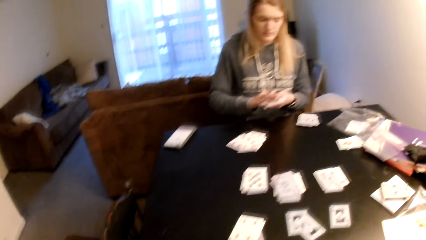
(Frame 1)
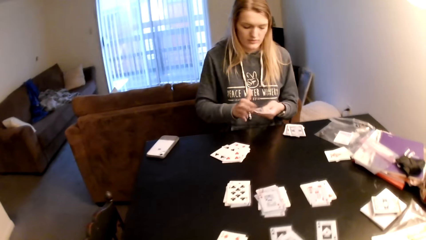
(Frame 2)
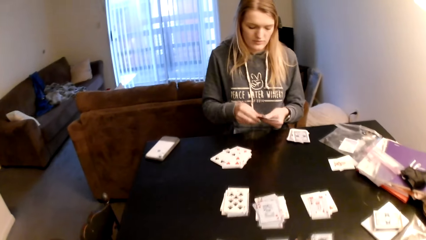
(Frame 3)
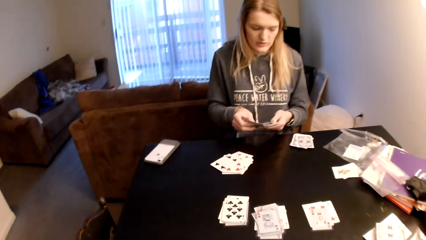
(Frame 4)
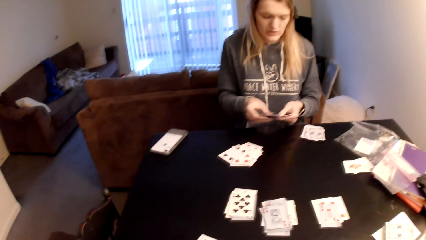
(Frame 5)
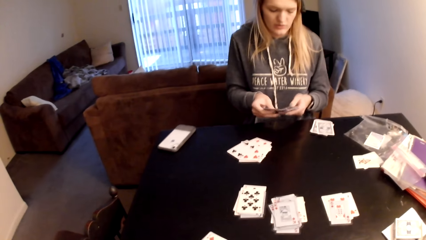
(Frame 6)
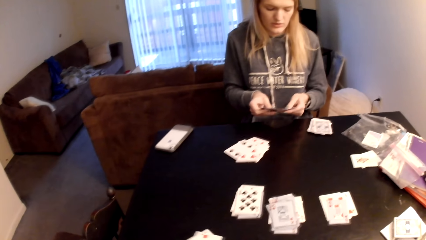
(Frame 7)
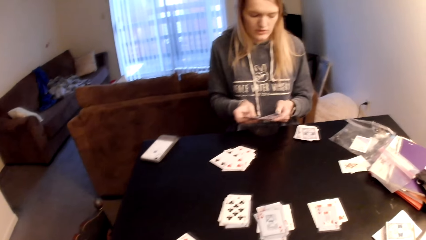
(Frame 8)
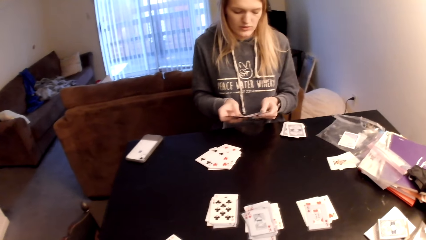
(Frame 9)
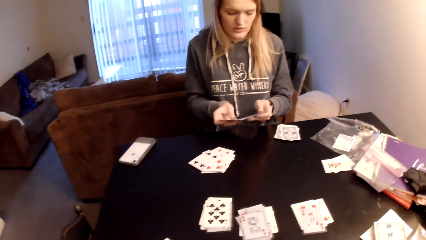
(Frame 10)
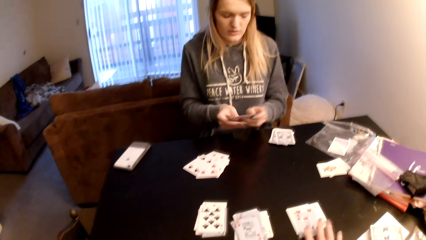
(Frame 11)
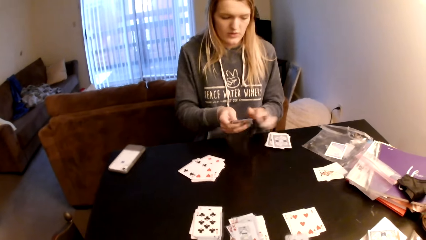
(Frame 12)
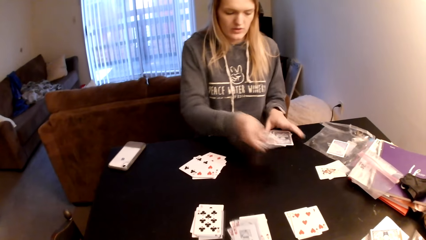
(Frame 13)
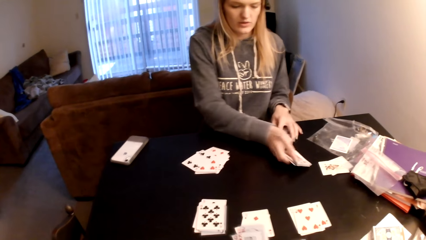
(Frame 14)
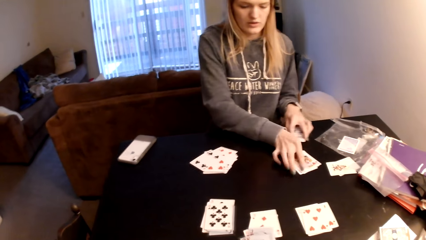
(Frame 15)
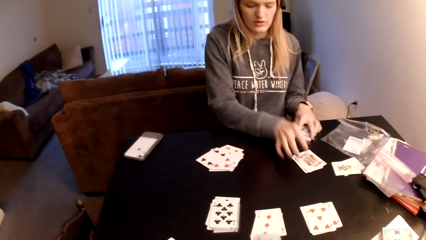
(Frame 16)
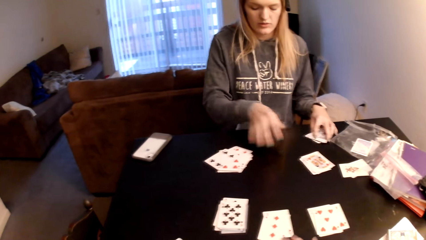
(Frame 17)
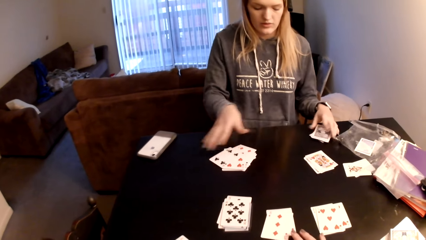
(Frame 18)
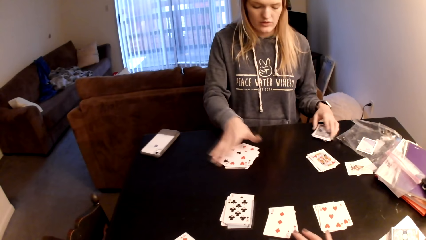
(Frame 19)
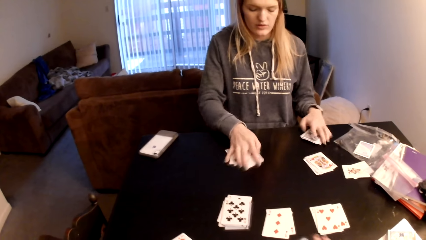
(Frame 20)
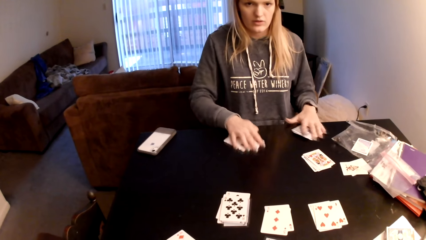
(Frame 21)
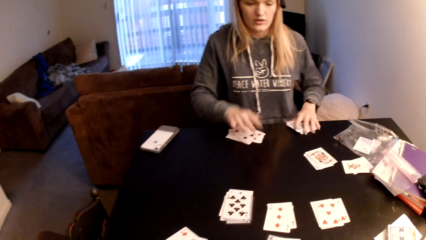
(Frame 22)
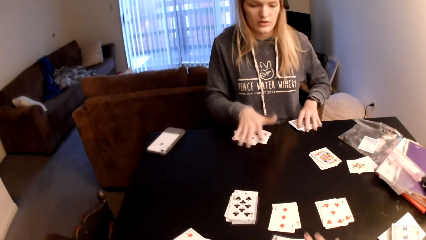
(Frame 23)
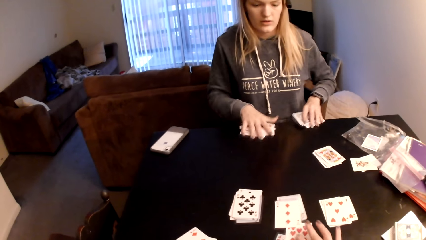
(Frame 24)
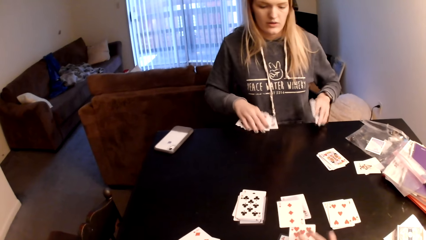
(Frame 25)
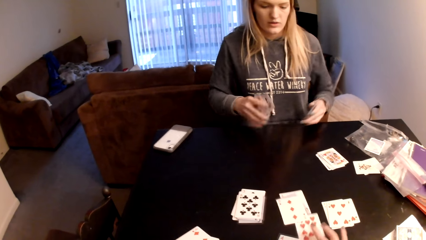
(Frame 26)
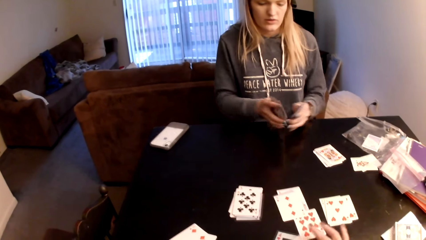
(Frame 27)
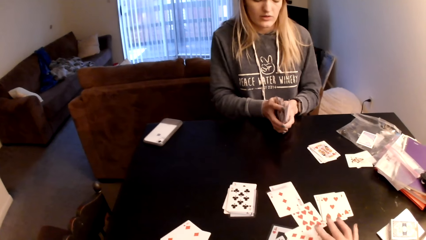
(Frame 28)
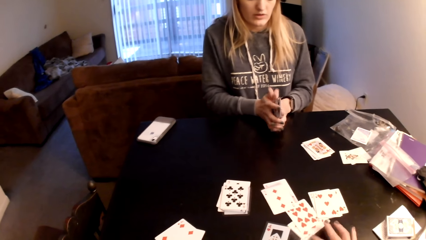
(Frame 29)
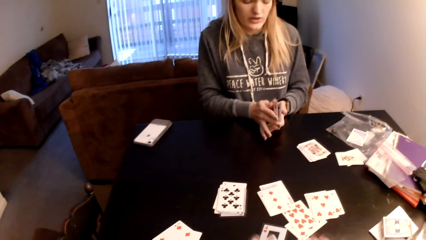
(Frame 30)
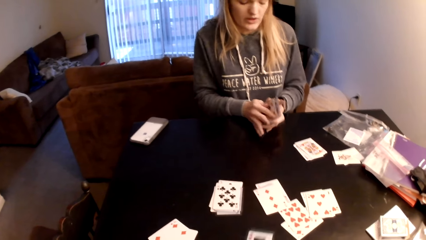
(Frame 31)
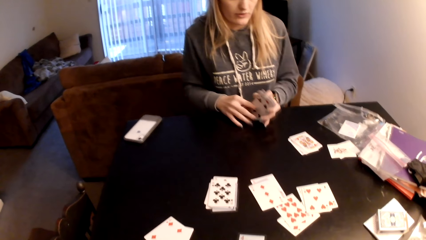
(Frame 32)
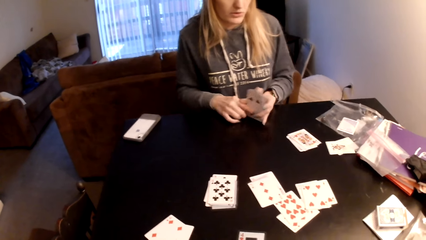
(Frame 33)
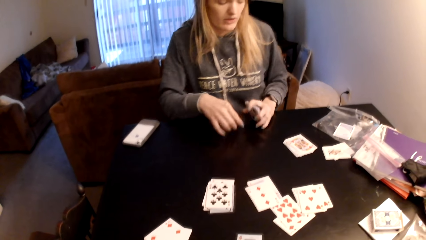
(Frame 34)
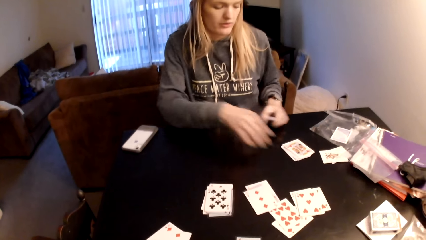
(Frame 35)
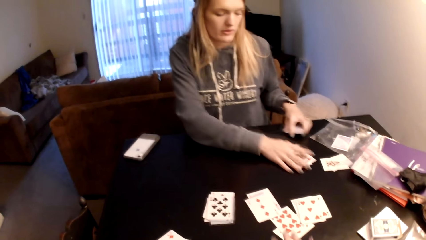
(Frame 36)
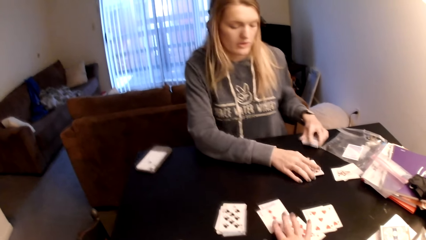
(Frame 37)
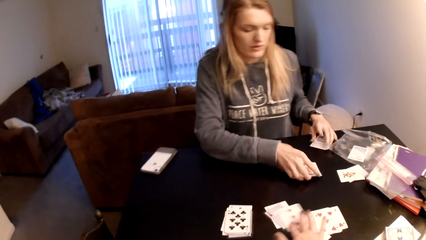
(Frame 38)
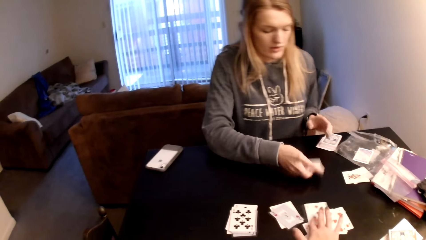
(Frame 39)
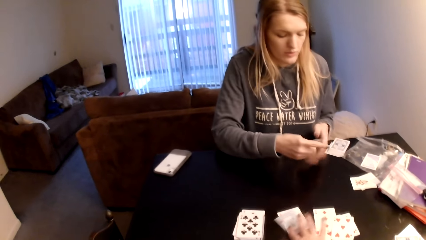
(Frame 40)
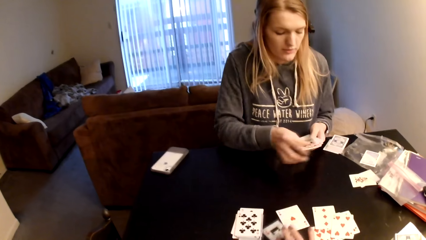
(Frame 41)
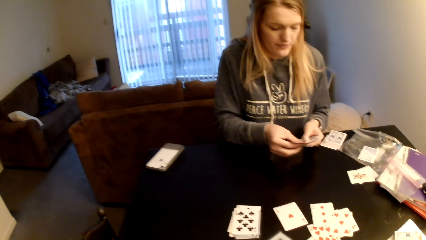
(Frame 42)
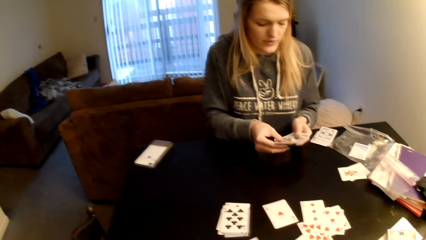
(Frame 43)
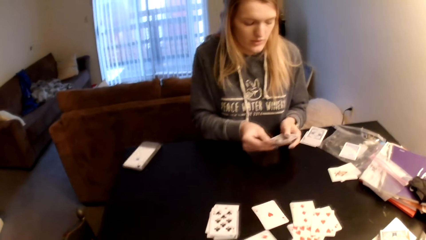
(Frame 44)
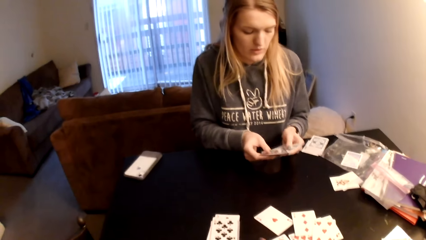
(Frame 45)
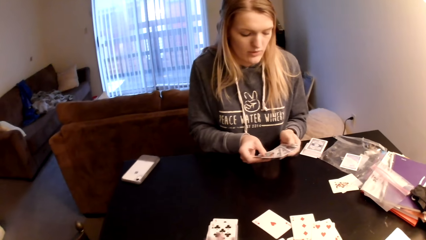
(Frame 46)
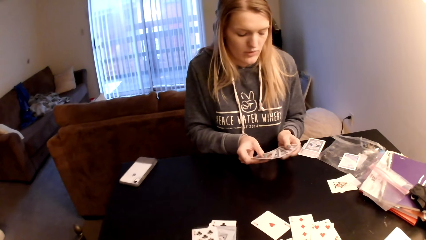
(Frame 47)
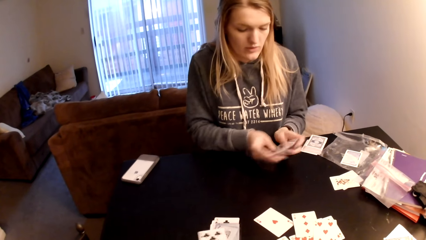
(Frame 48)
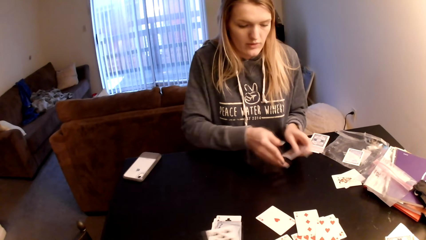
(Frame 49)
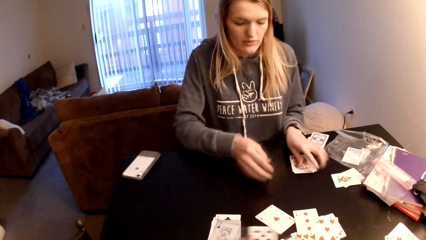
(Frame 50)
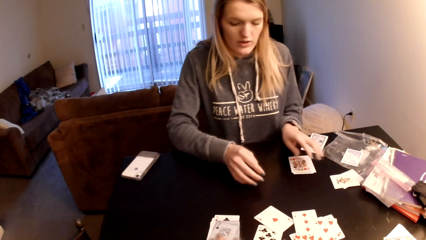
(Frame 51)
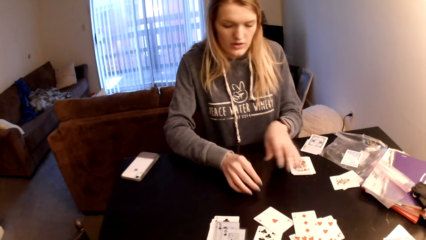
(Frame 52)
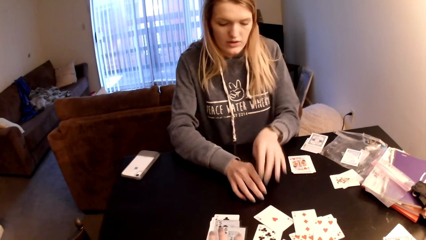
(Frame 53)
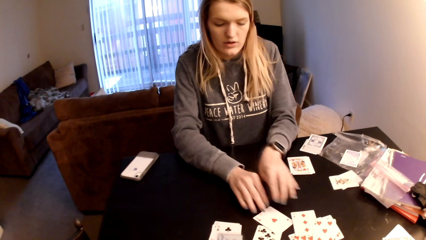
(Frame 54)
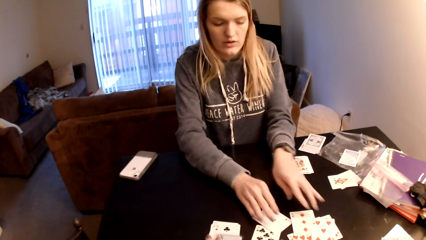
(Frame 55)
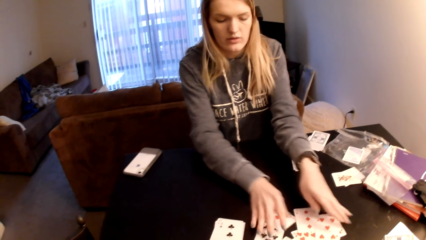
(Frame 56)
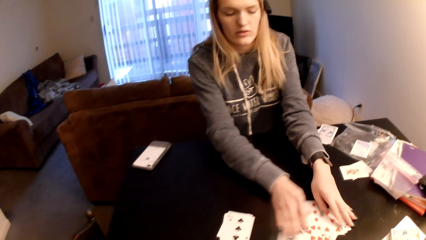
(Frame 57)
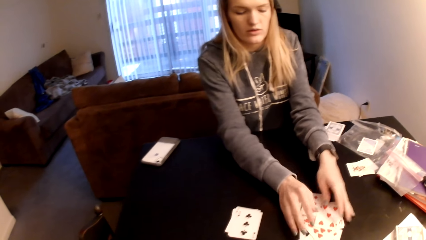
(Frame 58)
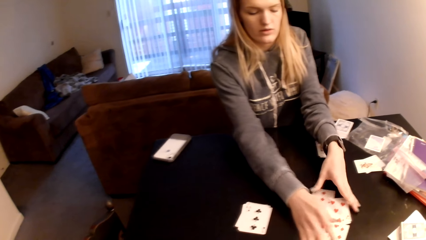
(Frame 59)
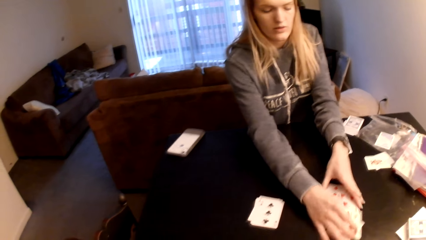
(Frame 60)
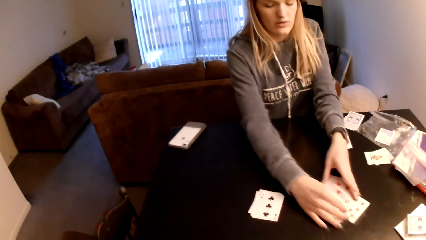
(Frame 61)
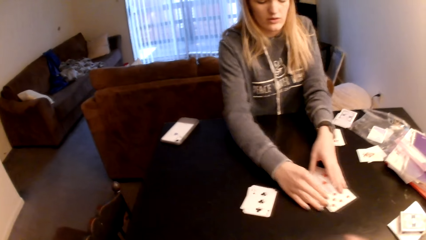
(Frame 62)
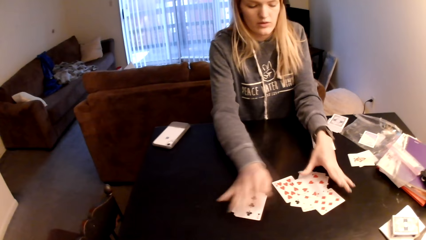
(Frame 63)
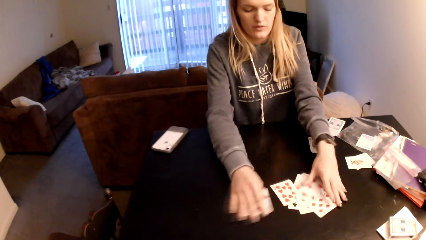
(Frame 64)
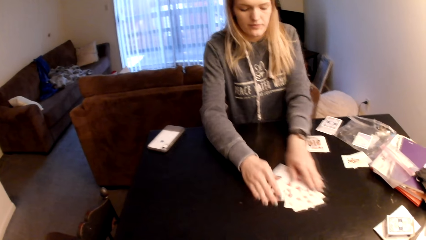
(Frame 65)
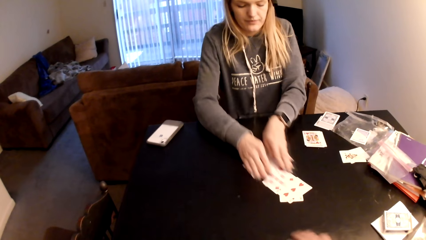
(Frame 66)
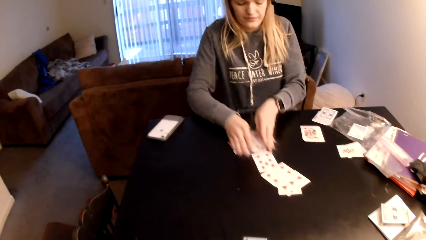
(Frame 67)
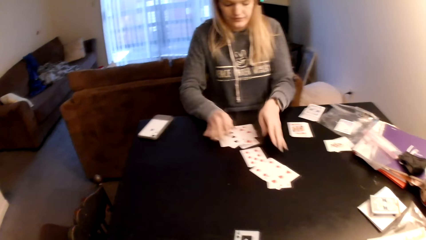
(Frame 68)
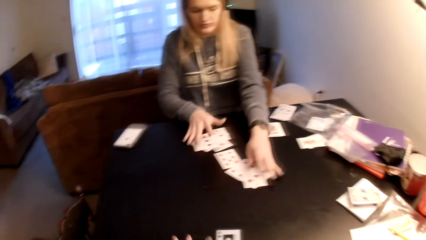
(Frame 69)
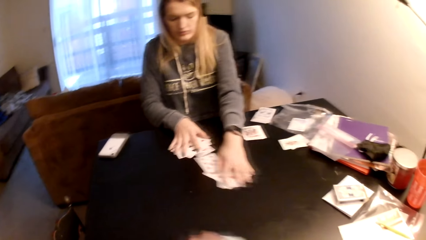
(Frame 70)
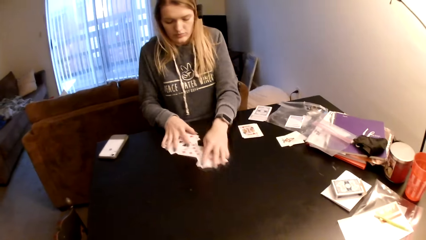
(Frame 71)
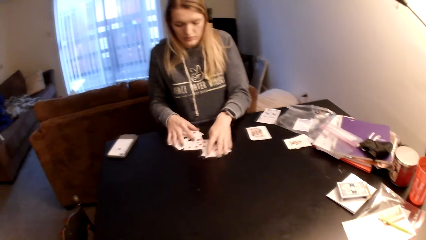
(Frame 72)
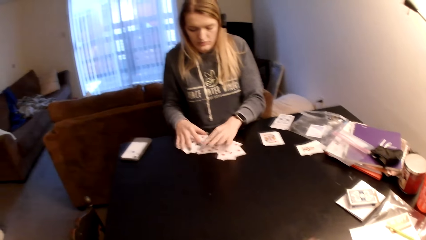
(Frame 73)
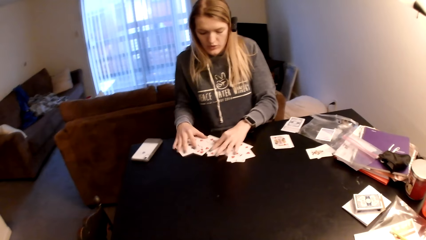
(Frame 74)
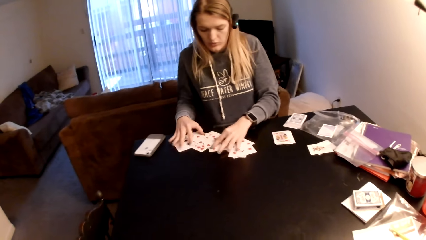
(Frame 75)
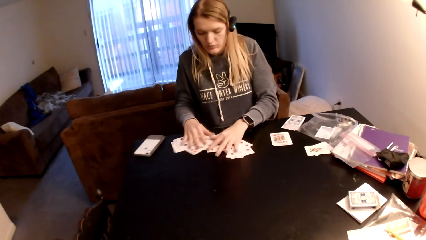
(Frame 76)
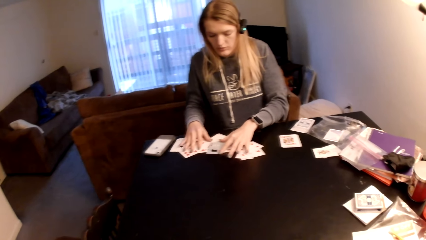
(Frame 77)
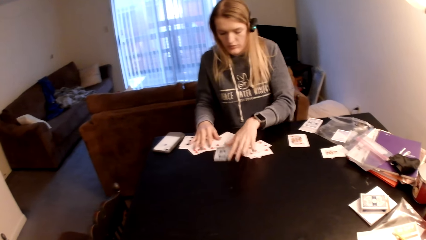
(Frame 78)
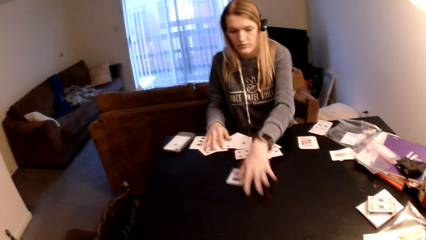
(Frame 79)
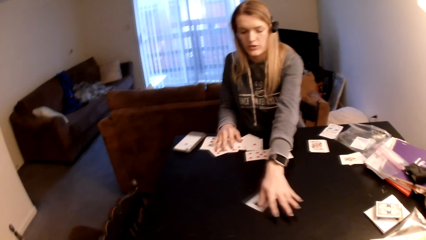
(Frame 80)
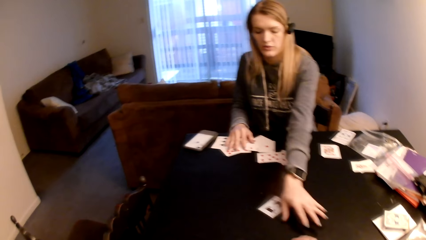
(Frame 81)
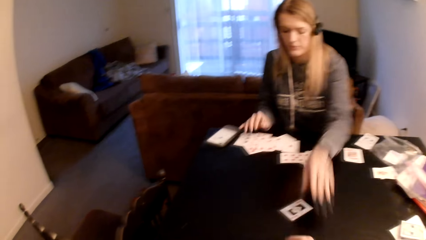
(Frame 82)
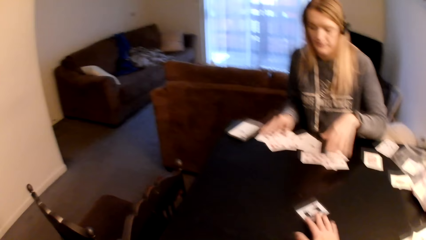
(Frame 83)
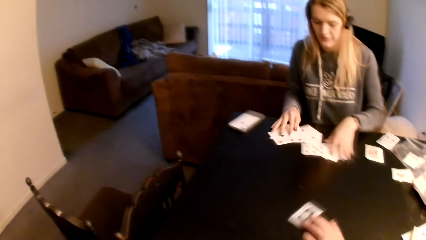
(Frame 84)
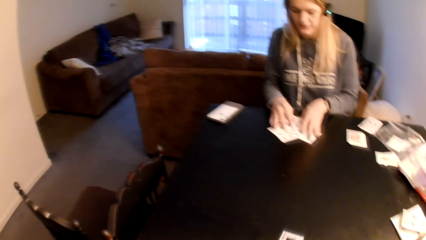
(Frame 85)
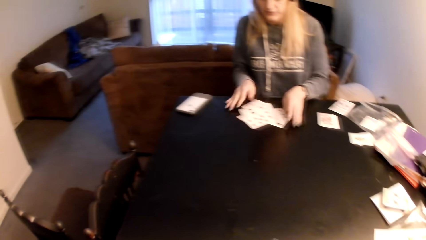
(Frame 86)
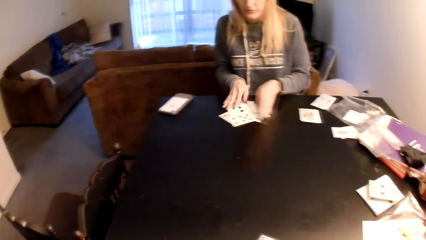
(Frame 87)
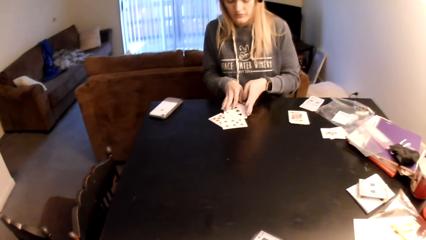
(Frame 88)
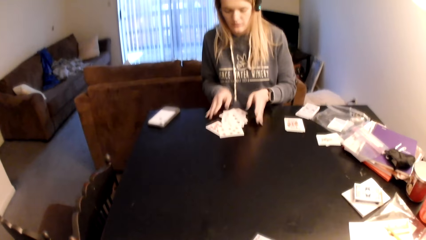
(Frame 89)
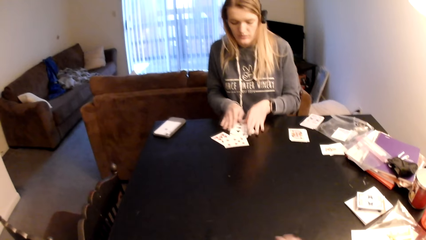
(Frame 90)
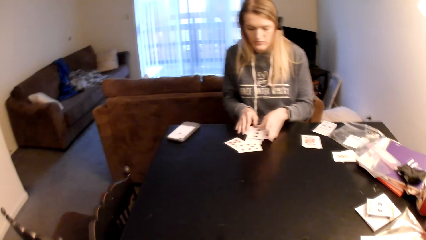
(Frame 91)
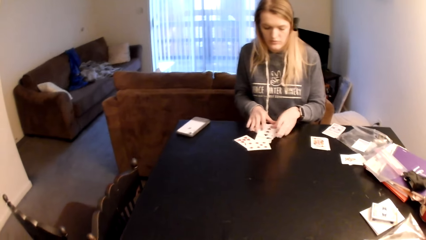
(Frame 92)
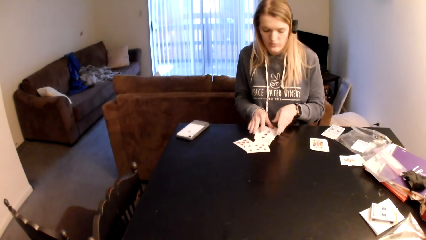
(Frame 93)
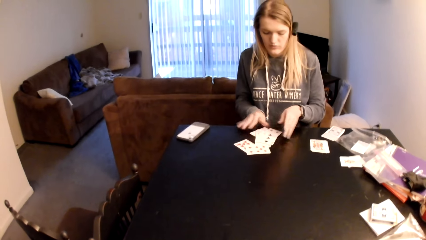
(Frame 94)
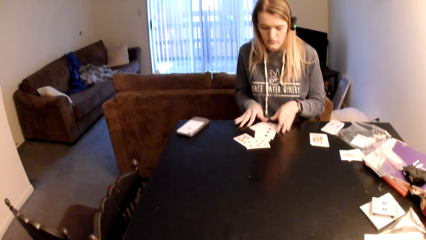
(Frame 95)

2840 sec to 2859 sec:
The woman pulls the cards from the table, picks cards from the table, shuffles the playing cards, flips through the cards, and places the cards on the table. The camera wearer takes cards from the table. The woman pushes the playing cards together and picks cards from the table. The camera wearer puts a card on the table, places cards on the table, and pushes the playing cards. The woman holds the cards and taps the cards on the table. The camera wearer drags a card from the table. The woman picks cards from the table. The camera wearer moves a hand on the cards on the table. The woman holds cards on her hands, flips through the cards, shuffles the playing cards, and places the cards on the table. The camera wearer pushes the playing cards. The woman pushes the playing cards together, pulls the cards from the table, and puts a card on the table. The camera wearer pulls a playing card and takes a card from the table. The woman arranges the cards and pushes the playing cards together.
